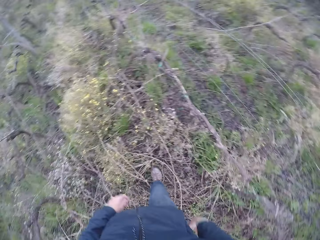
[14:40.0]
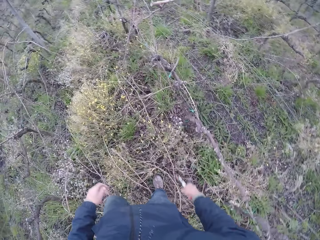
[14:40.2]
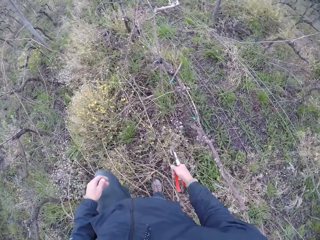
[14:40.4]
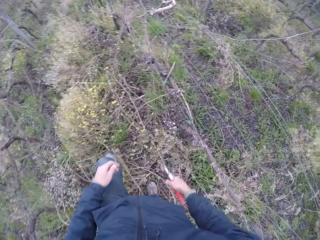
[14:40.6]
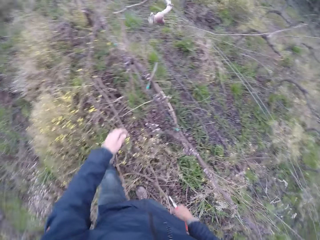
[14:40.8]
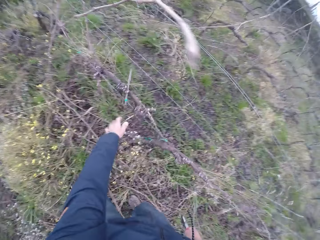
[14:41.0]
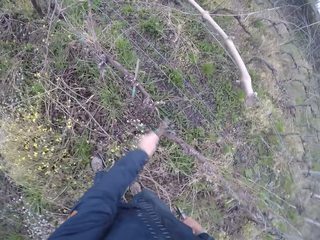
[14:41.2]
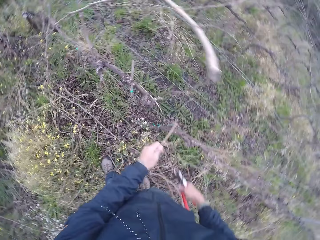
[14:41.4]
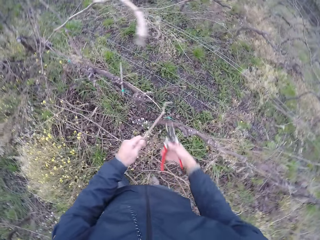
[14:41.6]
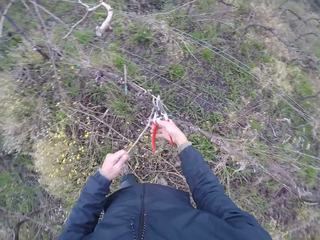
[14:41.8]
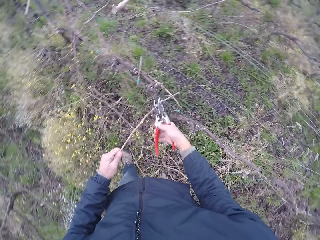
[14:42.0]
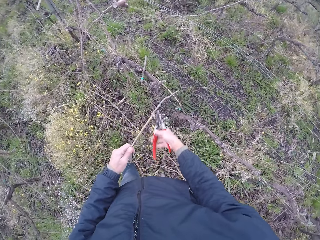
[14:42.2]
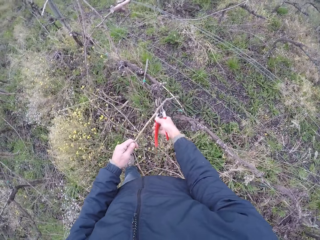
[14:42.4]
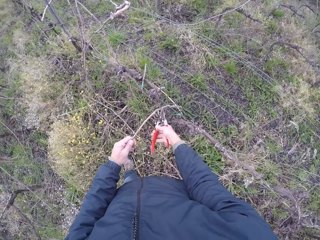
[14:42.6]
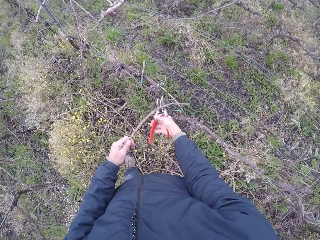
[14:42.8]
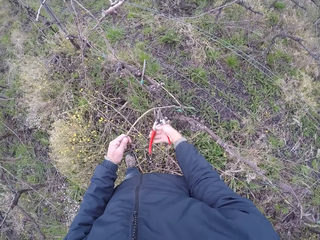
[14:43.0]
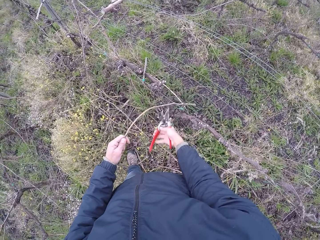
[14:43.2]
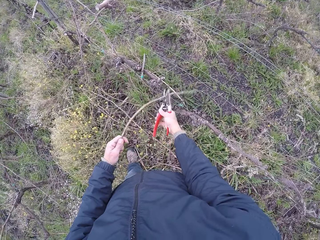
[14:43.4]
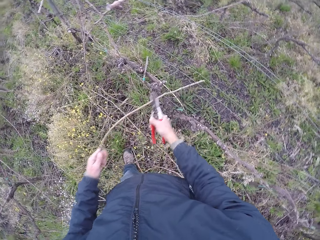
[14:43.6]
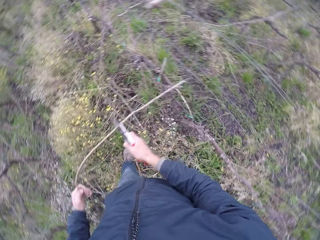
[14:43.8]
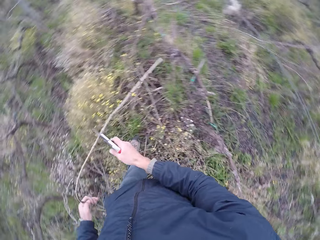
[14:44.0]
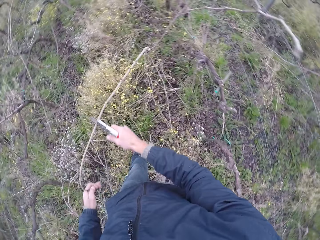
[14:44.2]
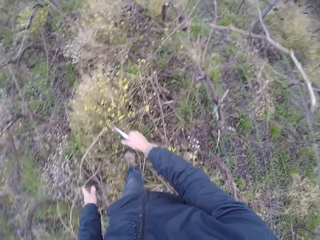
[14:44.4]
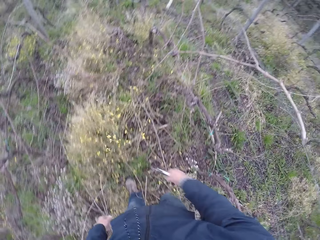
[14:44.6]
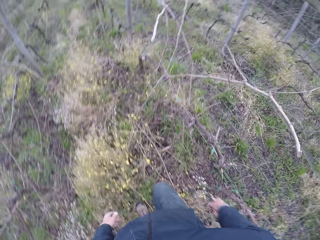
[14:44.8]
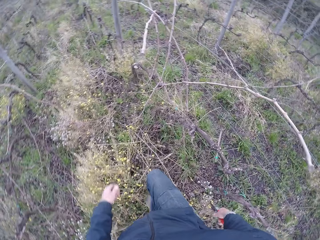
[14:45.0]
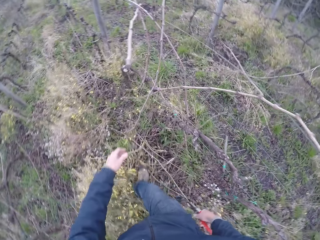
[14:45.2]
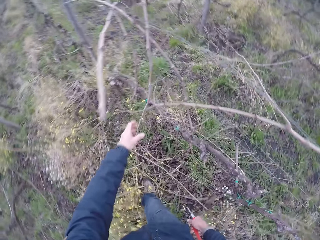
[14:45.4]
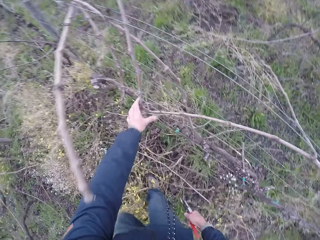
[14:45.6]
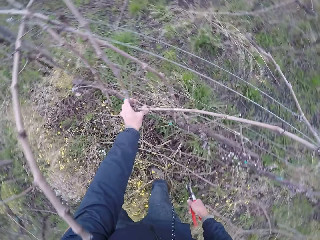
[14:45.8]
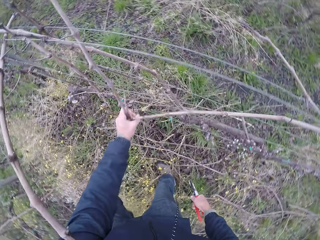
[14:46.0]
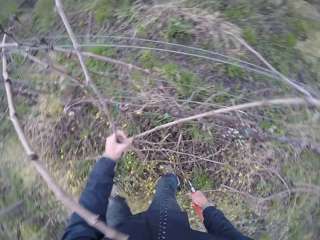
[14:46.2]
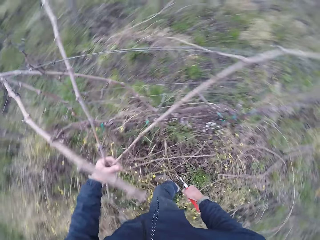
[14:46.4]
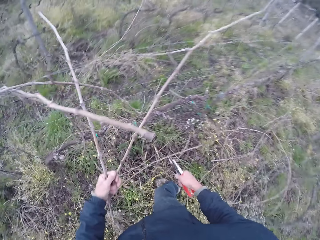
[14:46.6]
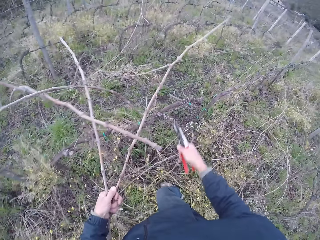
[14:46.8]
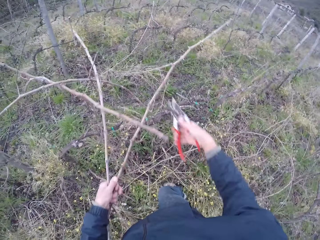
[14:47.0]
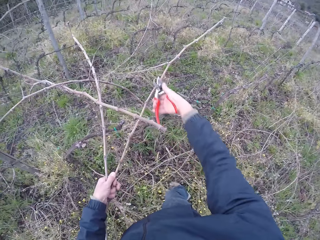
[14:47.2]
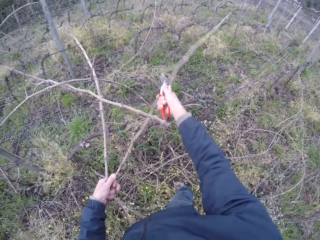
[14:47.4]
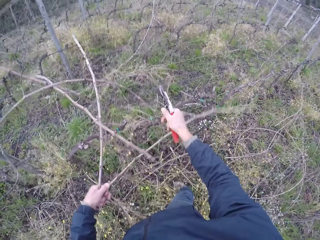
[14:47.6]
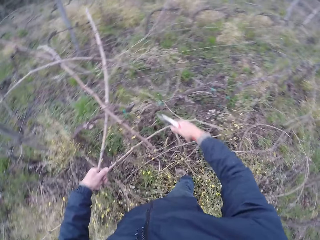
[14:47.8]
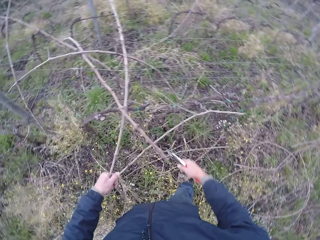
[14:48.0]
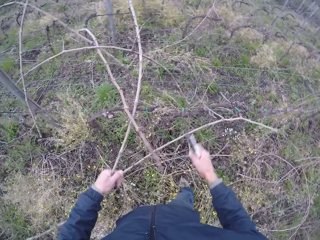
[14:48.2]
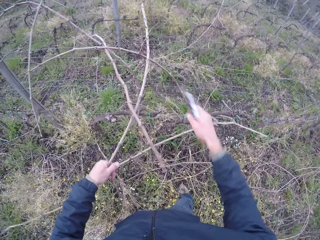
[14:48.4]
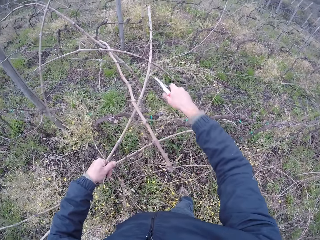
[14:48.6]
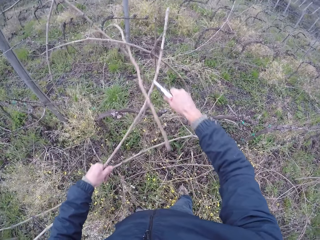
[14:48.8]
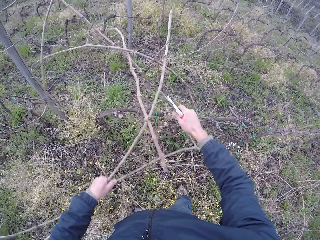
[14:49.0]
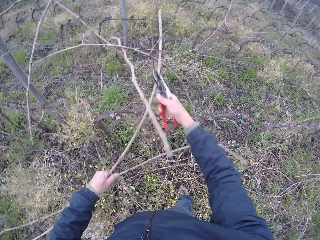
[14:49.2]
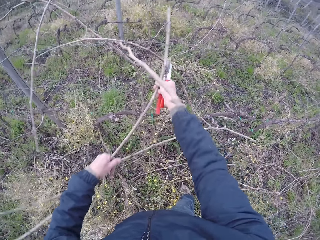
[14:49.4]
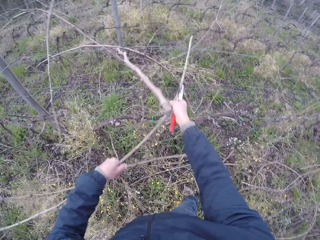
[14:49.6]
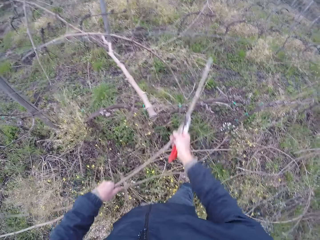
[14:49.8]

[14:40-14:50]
The camera wearer picks up a twig from the wire fence with his left hand. He cuts the twig with the cutter in his right hand. He draws out twigs from the wire fence with his left hand. He cuts the twigs with the cutter in his right hand.

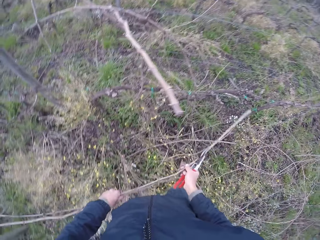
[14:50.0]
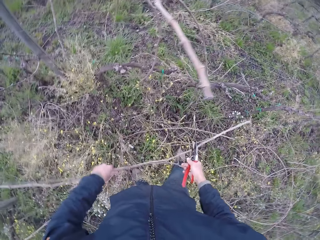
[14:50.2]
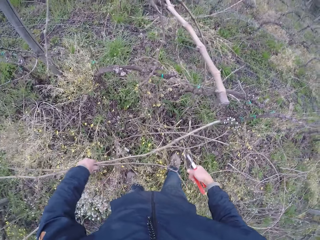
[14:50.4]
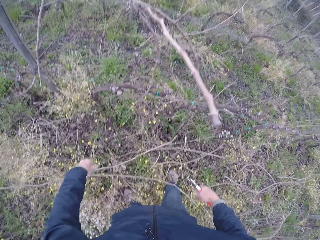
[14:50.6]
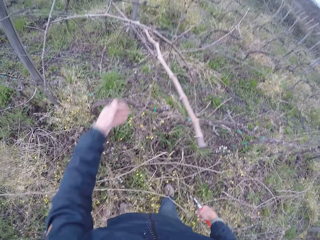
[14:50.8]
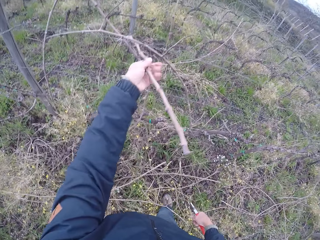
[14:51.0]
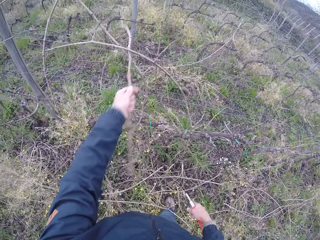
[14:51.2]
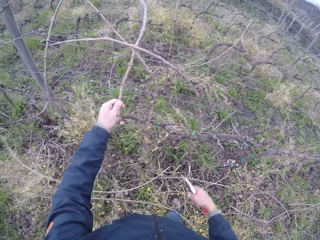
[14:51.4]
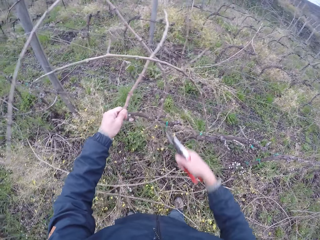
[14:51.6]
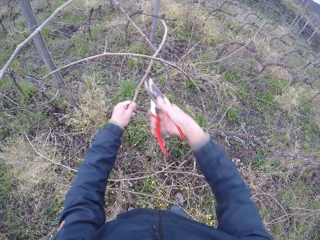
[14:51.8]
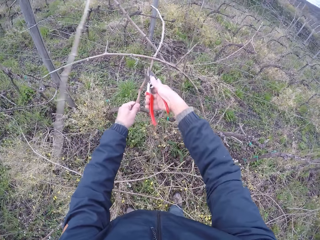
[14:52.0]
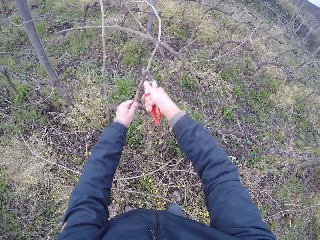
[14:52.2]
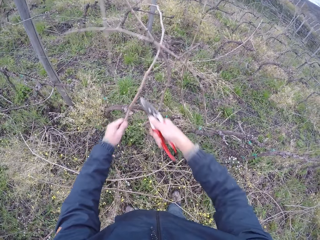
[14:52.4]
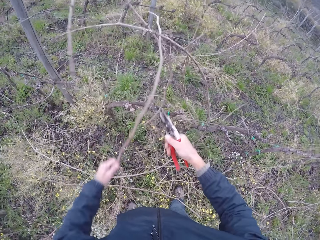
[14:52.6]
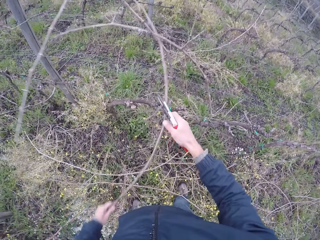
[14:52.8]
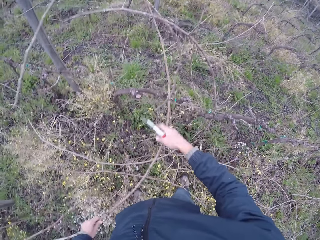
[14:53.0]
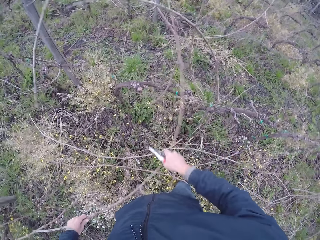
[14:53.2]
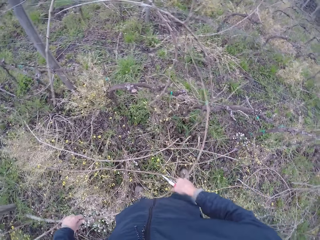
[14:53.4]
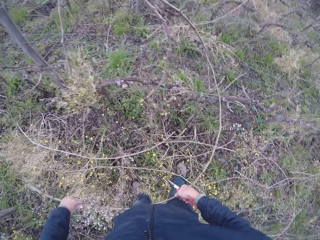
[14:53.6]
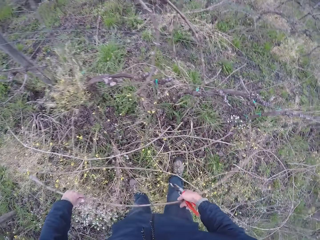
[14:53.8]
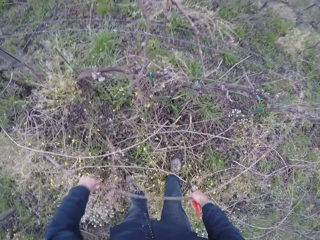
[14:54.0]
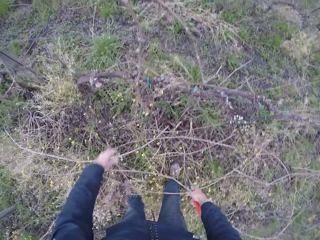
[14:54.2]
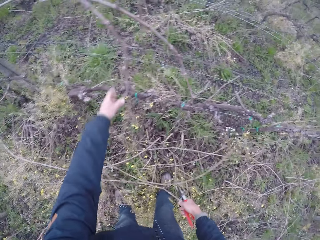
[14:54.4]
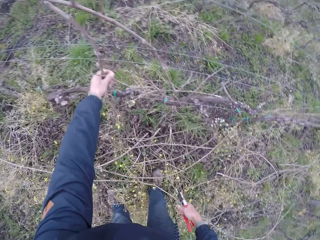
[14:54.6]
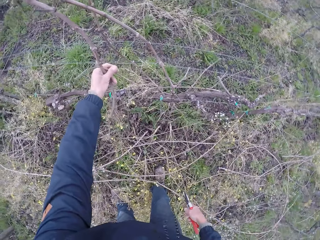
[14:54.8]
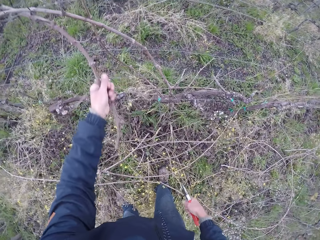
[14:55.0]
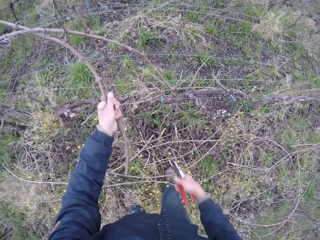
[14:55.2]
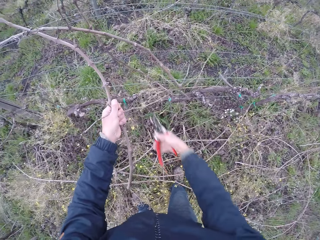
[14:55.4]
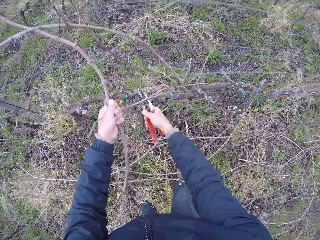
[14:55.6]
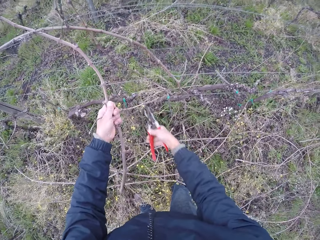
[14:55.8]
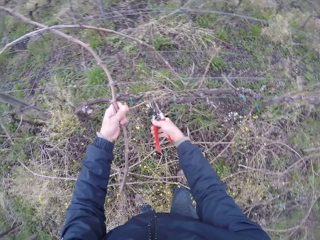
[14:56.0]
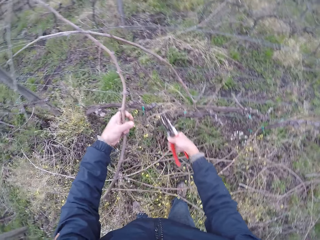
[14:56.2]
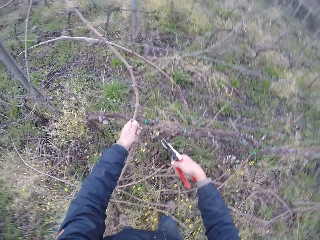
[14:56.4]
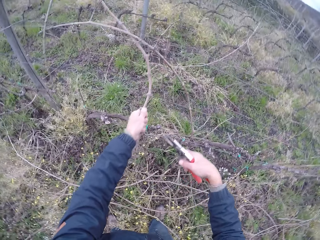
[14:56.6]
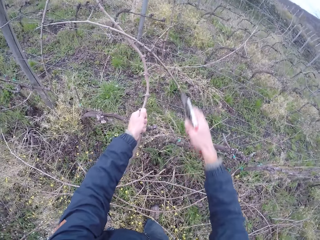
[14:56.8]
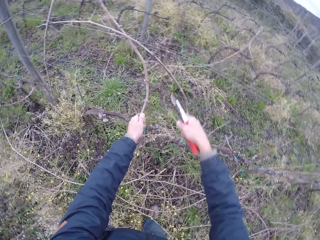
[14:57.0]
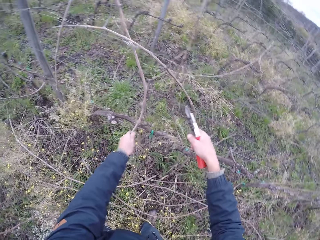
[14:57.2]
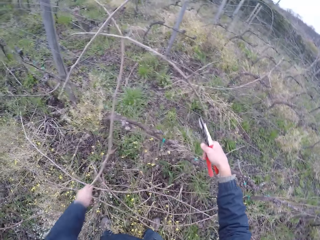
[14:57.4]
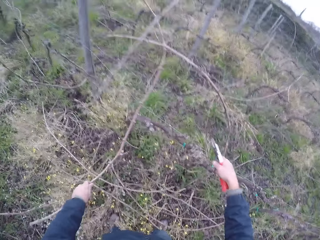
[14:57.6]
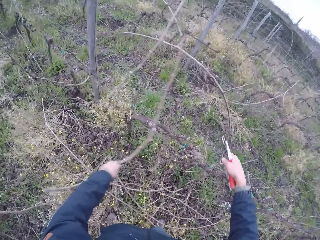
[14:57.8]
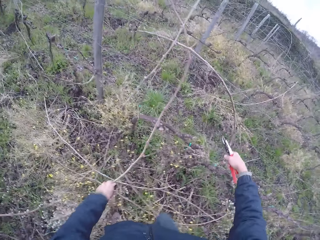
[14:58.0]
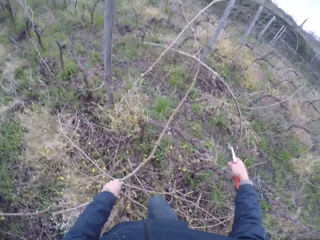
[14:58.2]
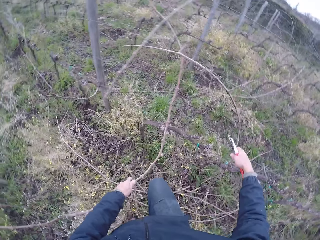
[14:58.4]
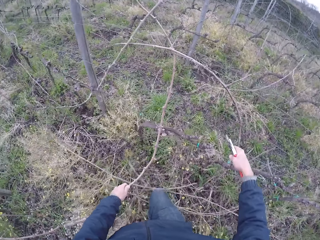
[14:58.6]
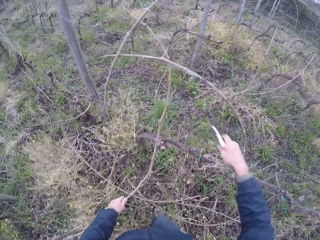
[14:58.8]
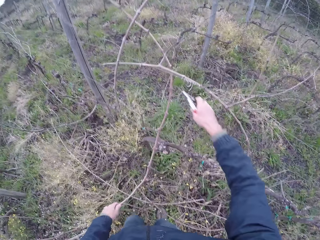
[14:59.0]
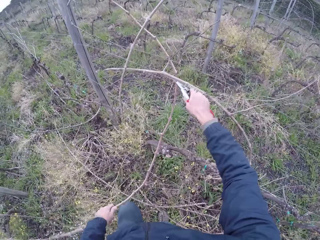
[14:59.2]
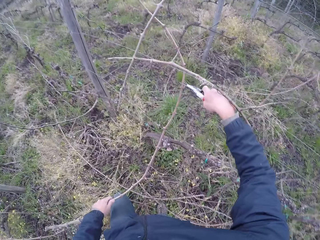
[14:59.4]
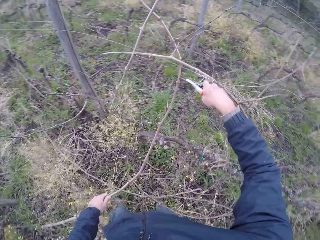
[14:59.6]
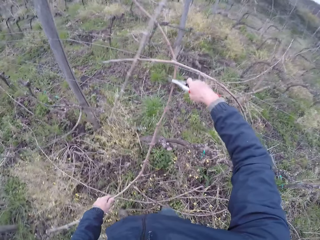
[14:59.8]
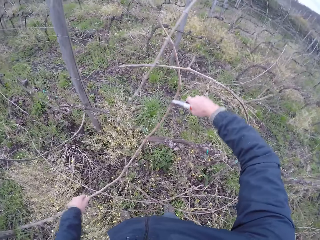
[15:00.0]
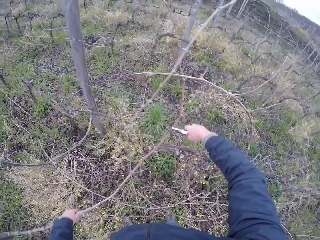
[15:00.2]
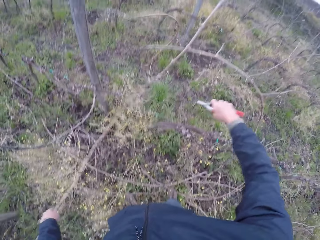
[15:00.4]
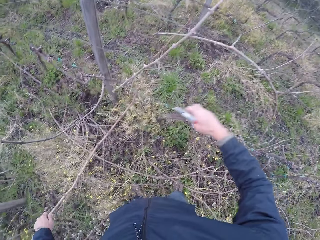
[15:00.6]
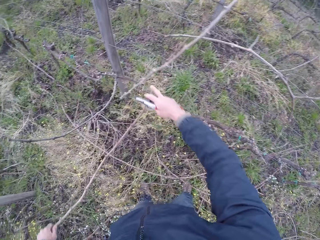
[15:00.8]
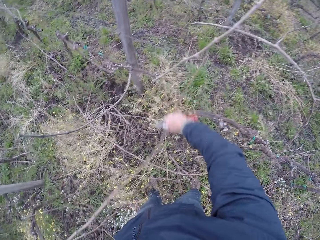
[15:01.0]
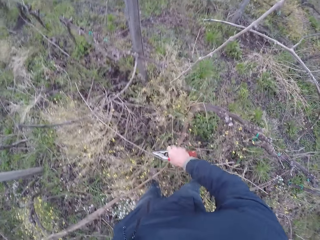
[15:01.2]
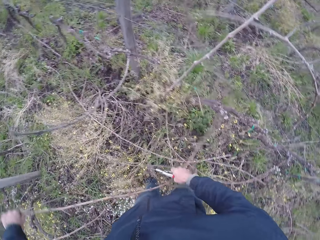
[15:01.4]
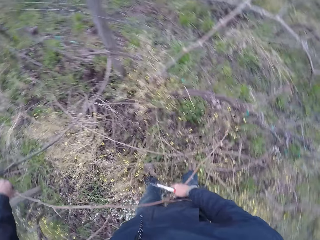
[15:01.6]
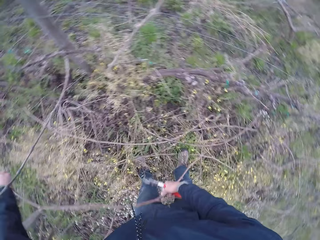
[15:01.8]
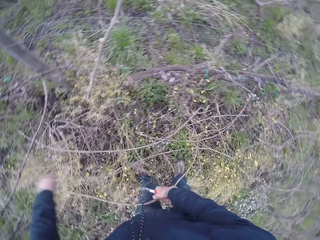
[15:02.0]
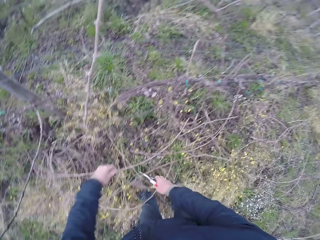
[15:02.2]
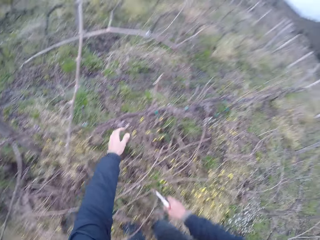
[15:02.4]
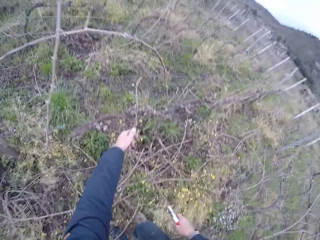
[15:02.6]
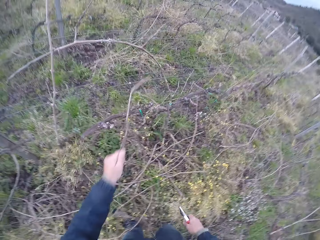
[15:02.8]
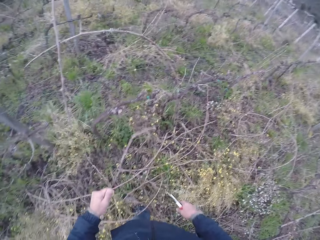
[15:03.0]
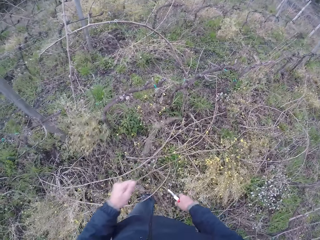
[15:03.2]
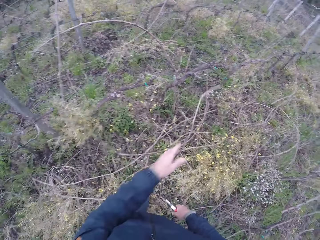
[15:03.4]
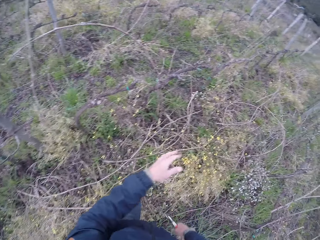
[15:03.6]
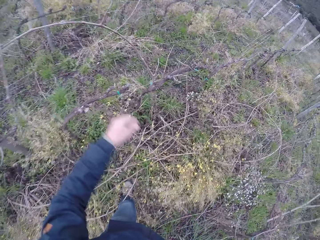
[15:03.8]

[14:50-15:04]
The camera wearer drops the twigs on the ground with his left hand. He draws out twigs from the wire fence with his left hand. He cuts the twigs with the cutter in his right hand. He drops the twigs on the ground with his left hand. He draws out twigs from the wire fence with his left hand. He cuts the twigs with the cutter in his right hand. He cuts a stem with pliers. He drops the twigs on the ground with his left hand. He draws out twigs from the wire fence with his left hand.
